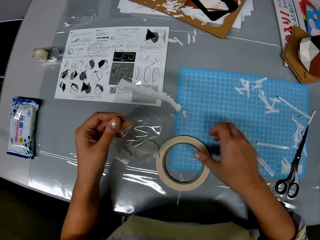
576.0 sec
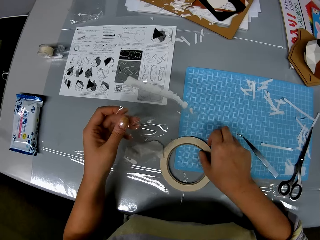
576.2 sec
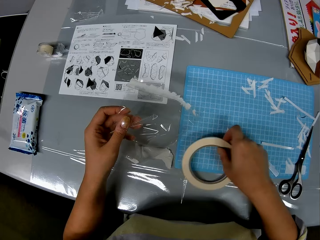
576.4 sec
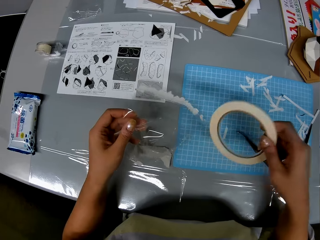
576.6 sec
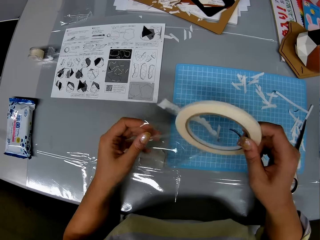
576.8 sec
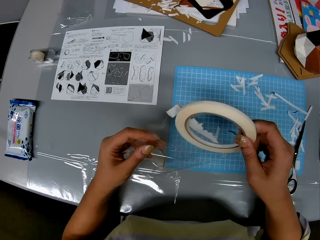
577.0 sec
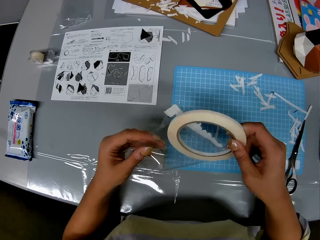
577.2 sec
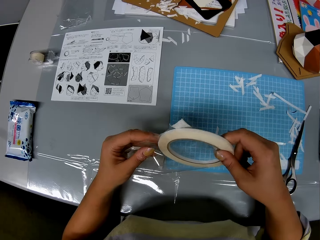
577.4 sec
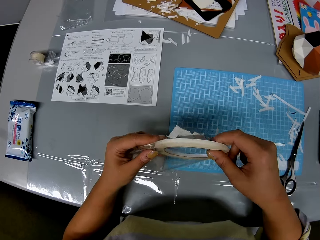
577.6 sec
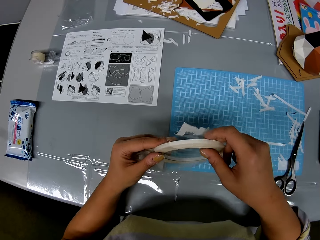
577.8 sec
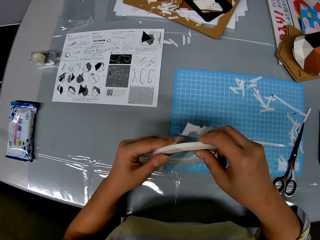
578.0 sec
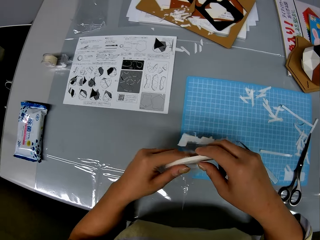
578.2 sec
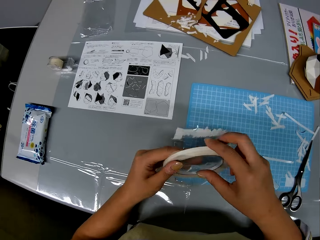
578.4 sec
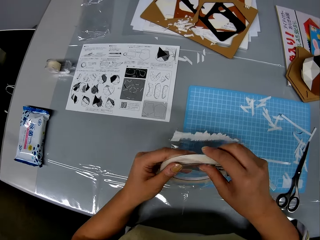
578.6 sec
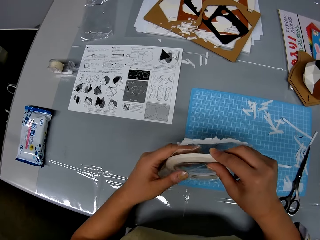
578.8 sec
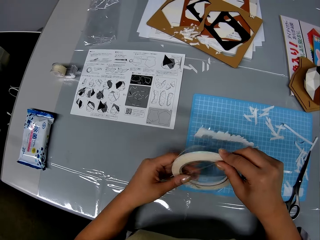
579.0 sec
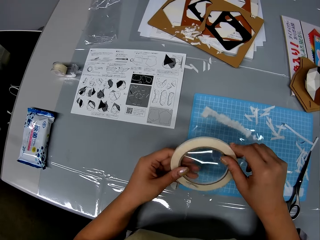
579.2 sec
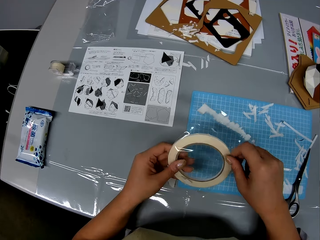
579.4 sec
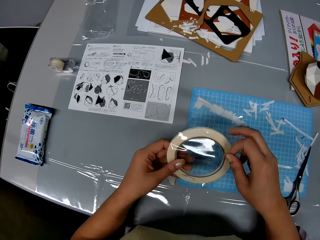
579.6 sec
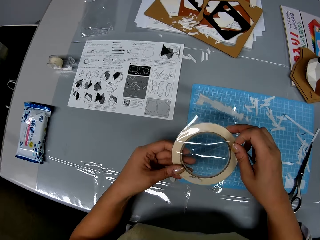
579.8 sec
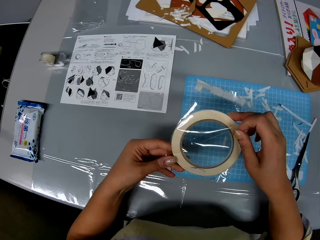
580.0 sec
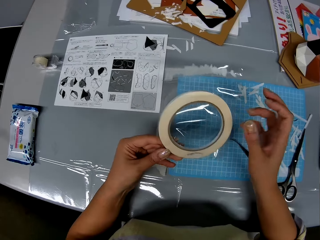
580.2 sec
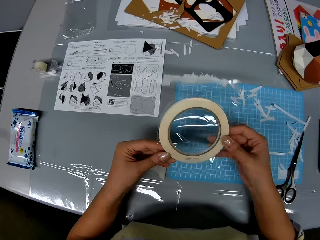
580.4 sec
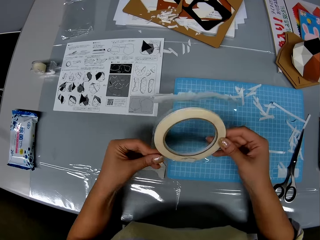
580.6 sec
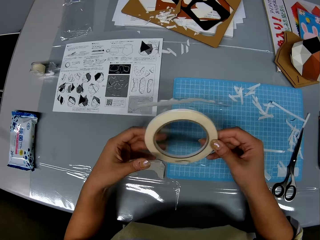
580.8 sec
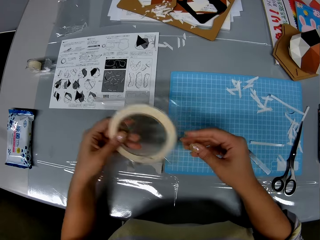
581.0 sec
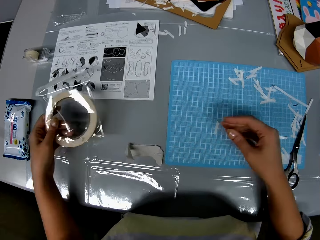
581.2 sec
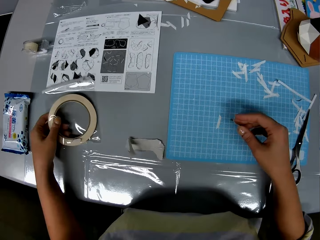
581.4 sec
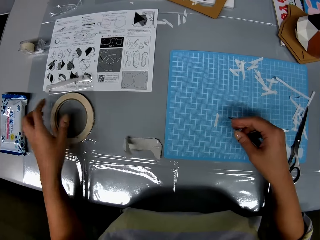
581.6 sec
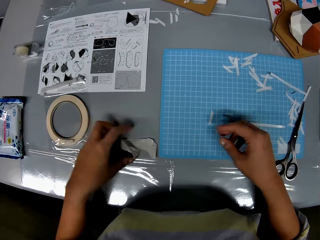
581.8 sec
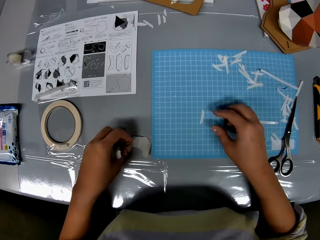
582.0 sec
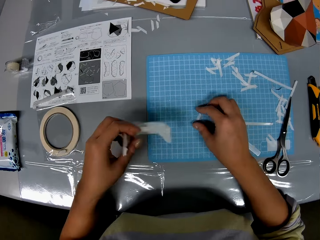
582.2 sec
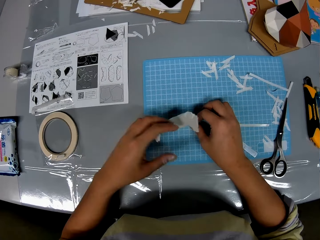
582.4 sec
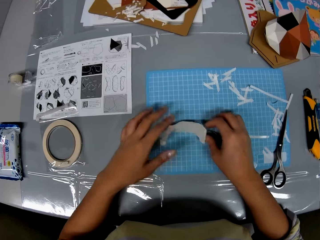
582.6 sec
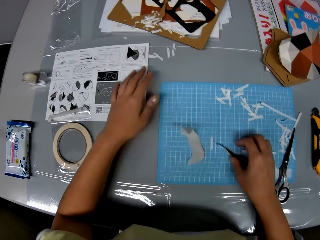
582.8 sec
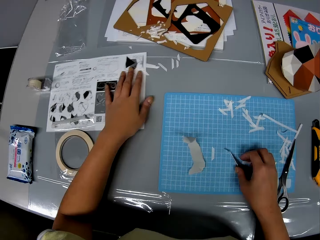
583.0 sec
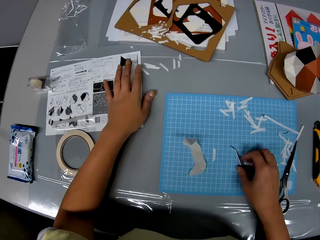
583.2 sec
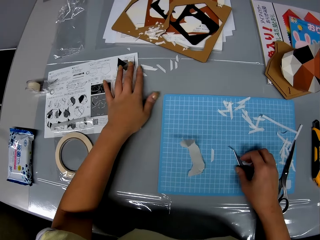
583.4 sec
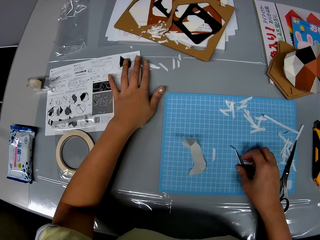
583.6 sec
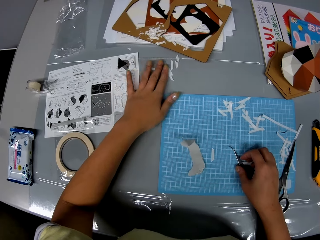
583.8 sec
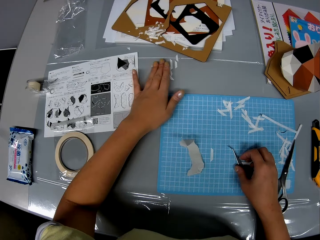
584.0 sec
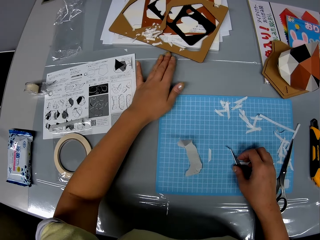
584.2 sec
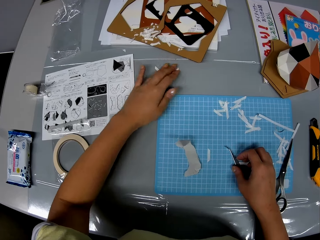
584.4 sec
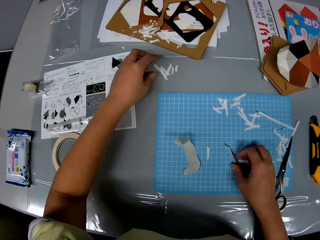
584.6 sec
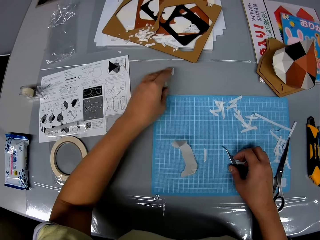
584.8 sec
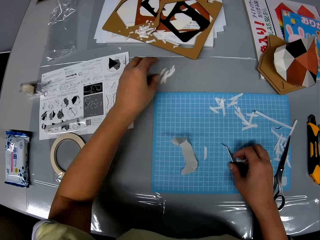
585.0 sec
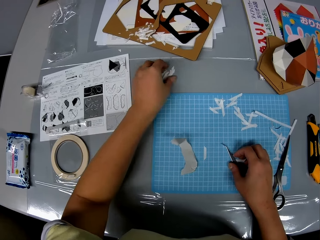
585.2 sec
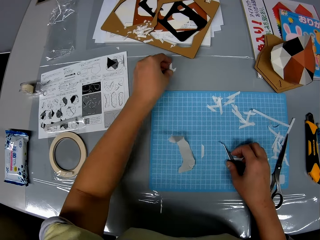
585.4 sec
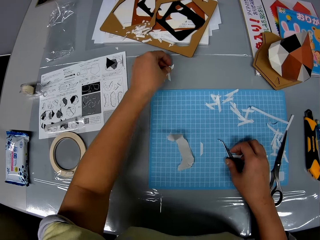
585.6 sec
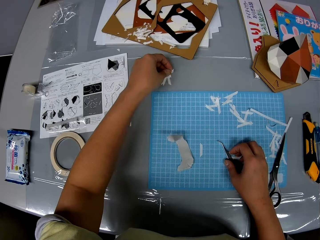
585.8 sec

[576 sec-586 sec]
The camera wearer stares at the bag or nylon. They pick up the double sided tape on the table. They put the double sided tape inside the nylon. They stare at the bag. They drop the double sided tape inside the nylon on the table. They place the bag on the table. They pick a paper from the table. They place the paper on the table. They gather the paper on the table. They pack the dirt on the table together.

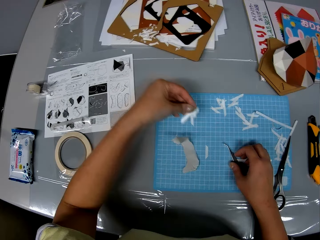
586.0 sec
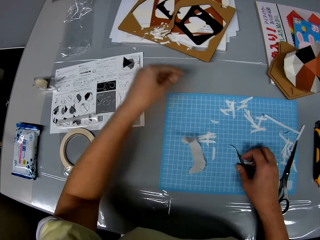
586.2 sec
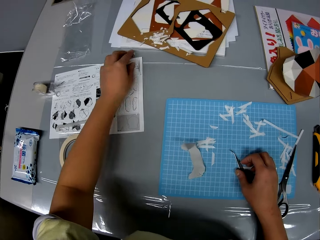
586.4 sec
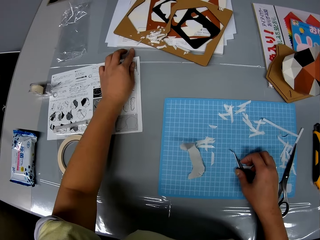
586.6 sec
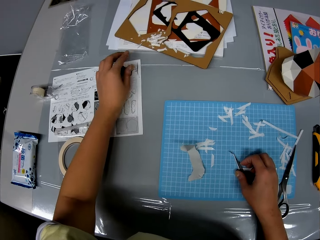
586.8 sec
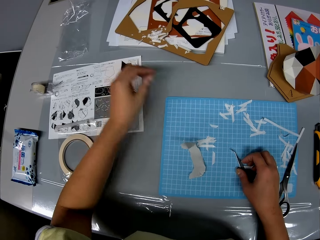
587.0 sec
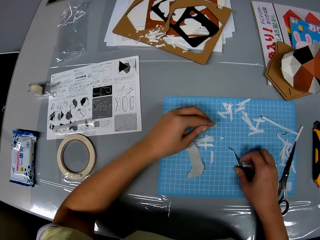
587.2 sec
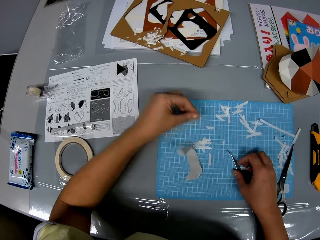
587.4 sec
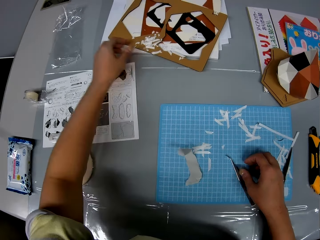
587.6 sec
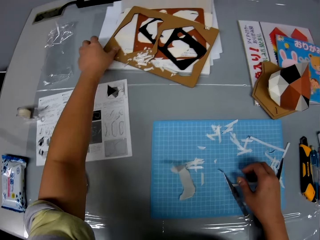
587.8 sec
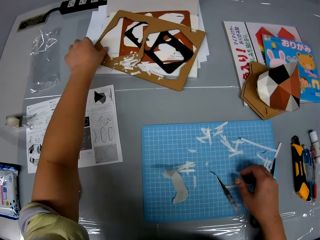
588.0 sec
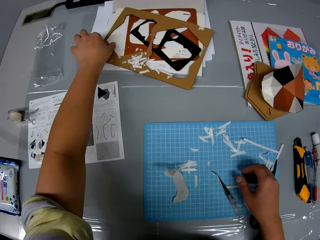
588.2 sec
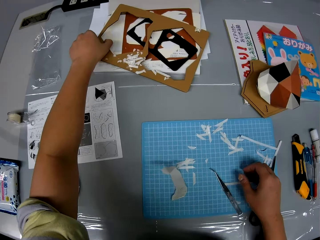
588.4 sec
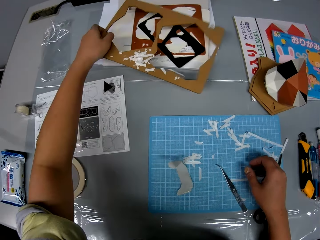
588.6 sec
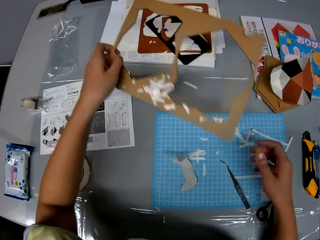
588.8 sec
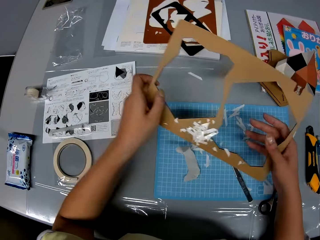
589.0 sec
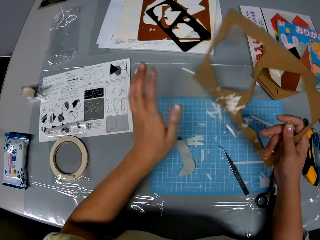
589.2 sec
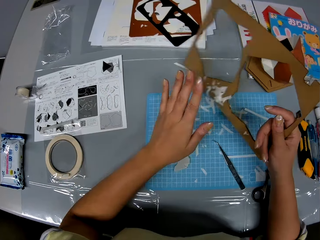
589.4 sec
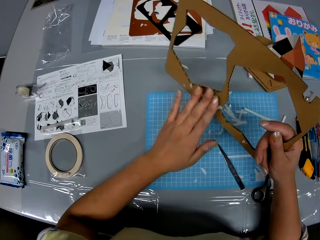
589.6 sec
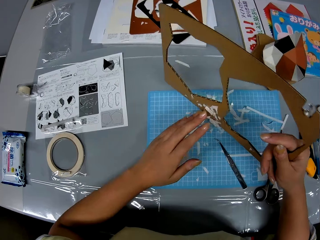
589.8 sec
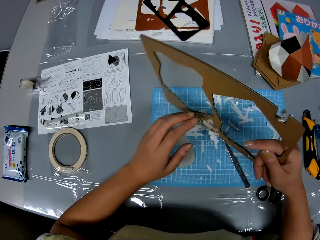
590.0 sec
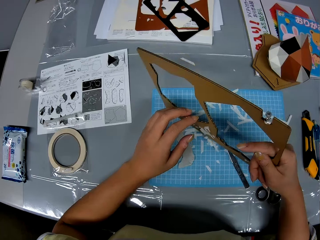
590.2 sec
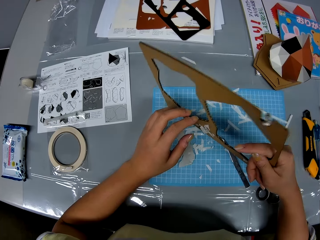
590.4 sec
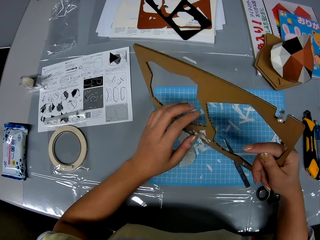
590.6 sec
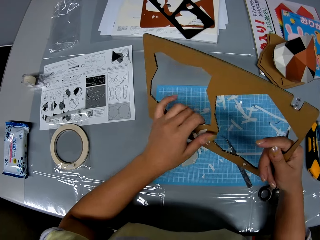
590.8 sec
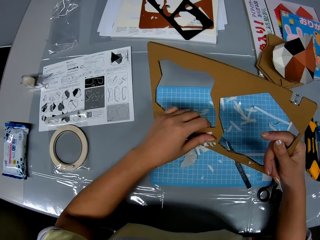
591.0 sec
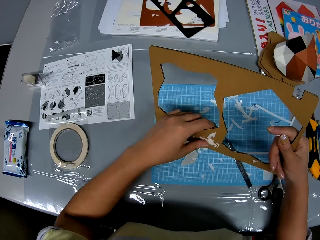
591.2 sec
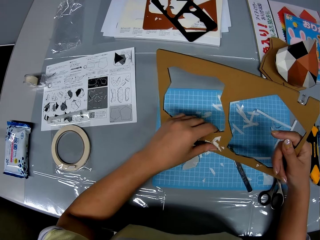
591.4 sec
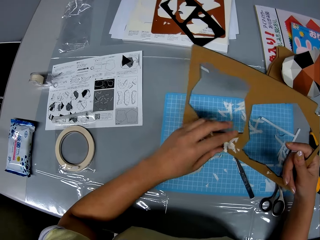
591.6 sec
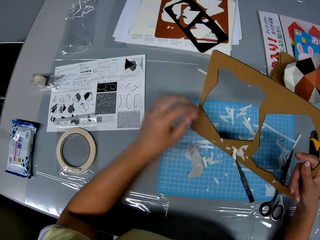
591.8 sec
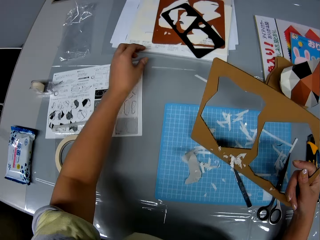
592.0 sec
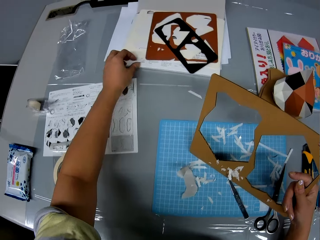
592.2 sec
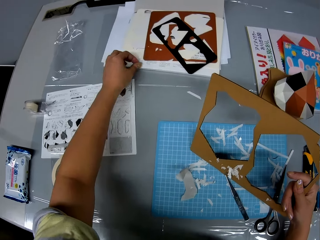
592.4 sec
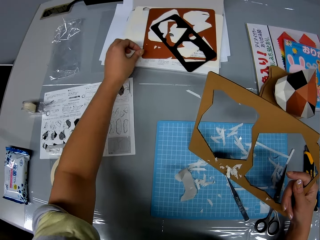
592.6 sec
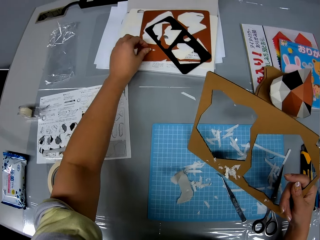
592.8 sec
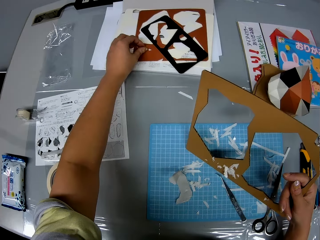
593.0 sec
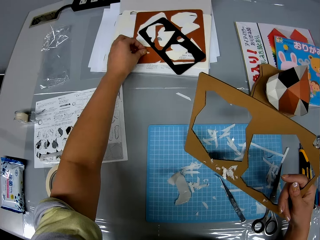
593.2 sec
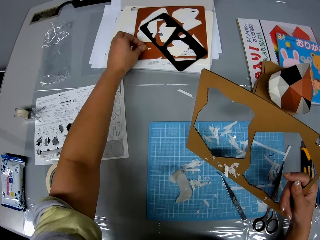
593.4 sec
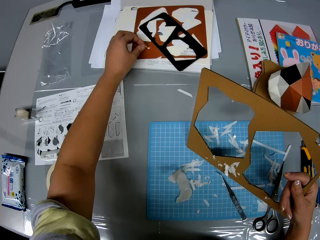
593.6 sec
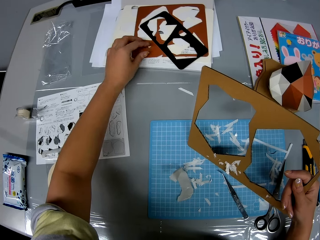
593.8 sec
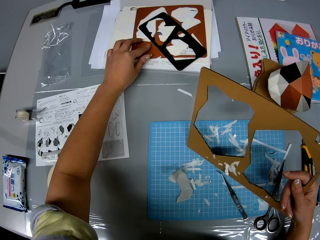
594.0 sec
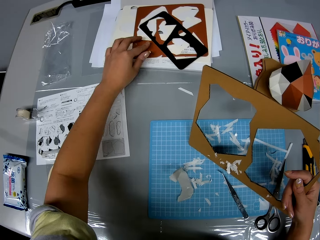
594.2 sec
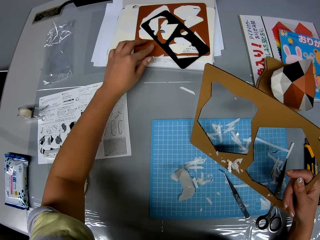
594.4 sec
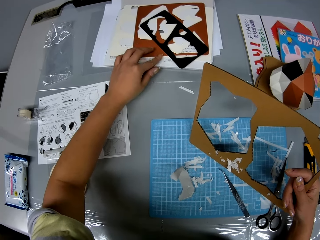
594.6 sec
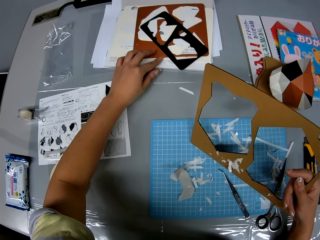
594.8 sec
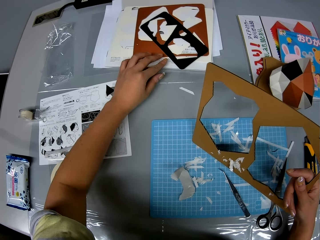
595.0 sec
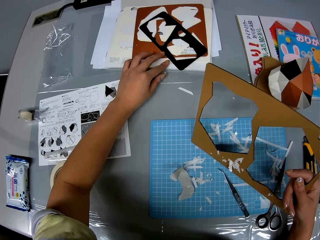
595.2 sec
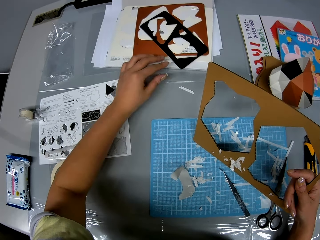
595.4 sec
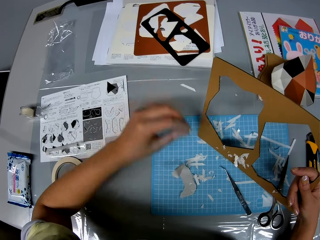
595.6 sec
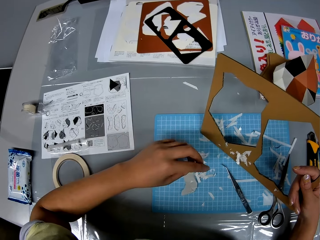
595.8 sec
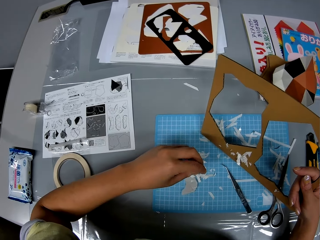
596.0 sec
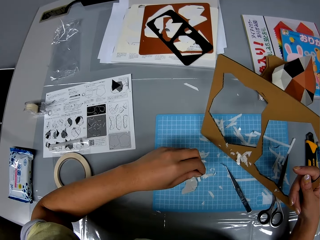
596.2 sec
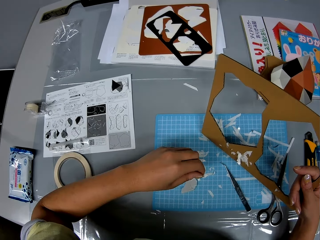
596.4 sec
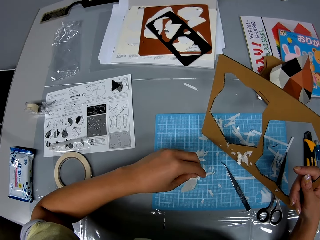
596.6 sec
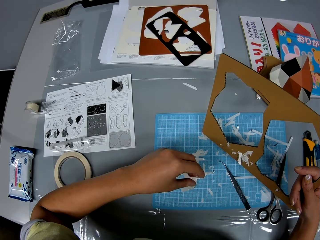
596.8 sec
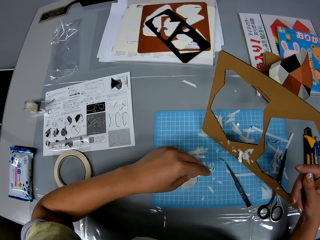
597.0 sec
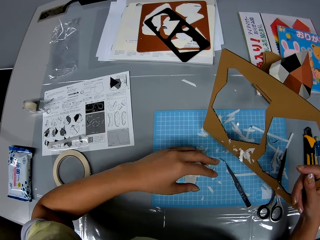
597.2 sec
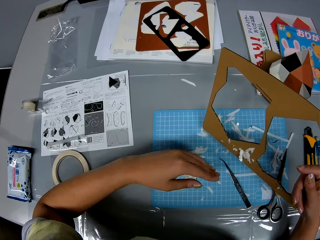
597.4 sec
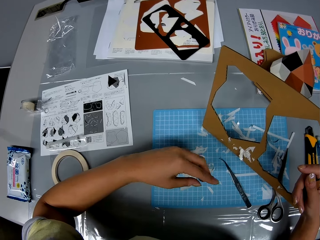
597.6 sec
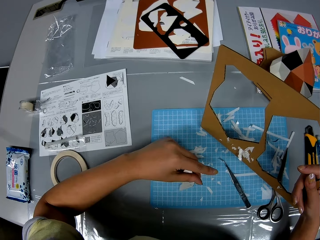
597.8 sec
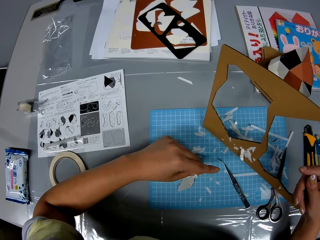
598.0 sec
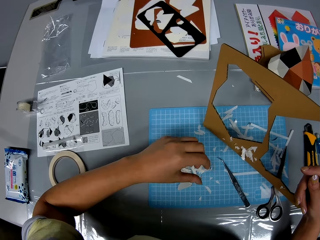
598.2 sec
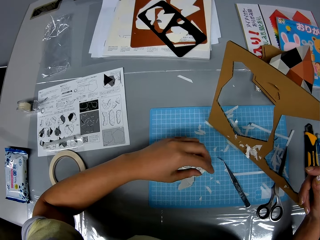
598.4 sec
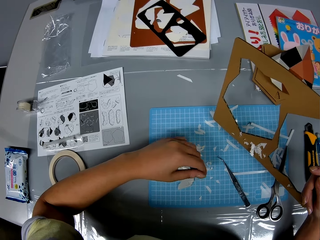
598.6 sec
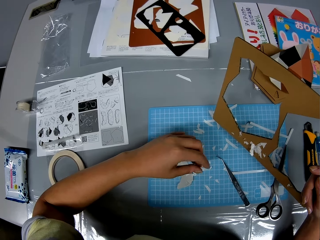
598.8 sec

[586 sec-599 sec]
The camera wearer touches the picker with her right hand. She picks a craft board or cutout on the table. She removes her hand from the picker. She stares at the cutout. She removes papers from the cutout. She removes the dirt on the craft board with other dirt. She picks paper pieces from the table. She puts the papers on the table.
